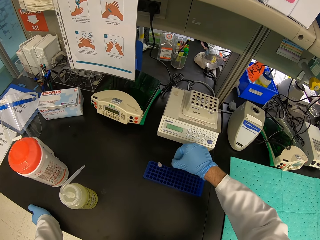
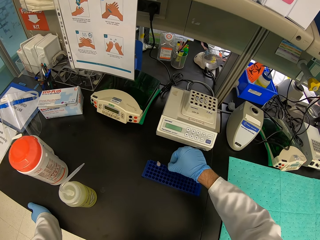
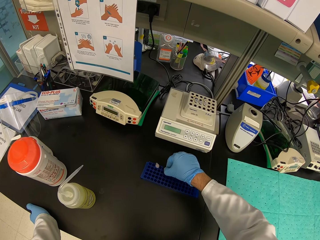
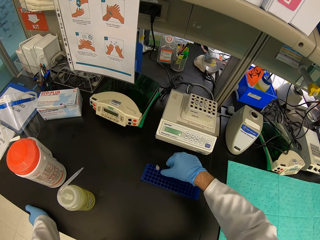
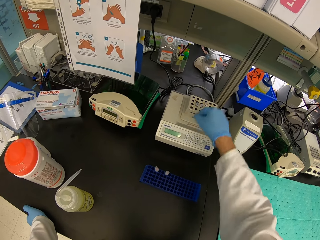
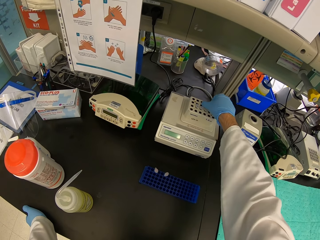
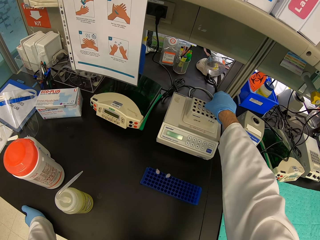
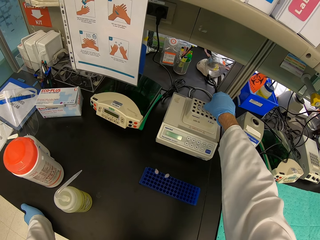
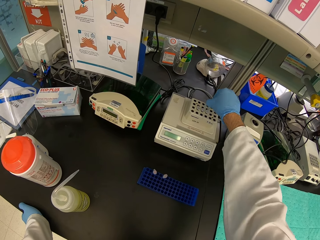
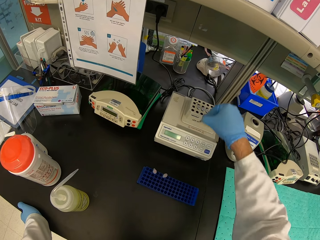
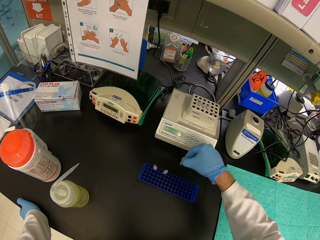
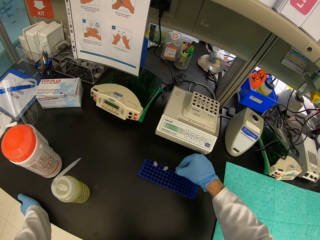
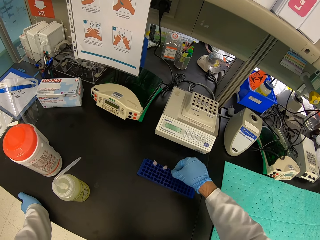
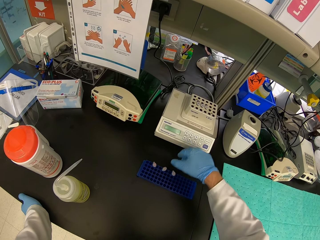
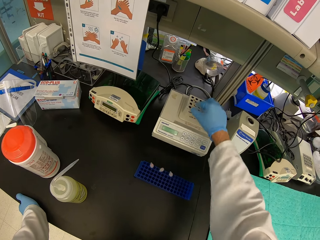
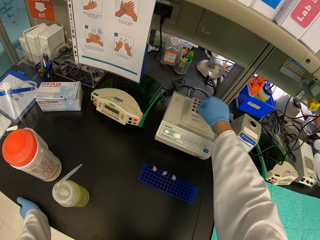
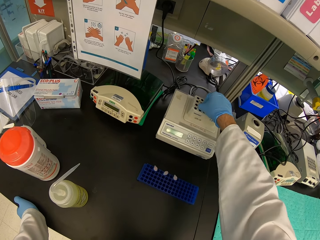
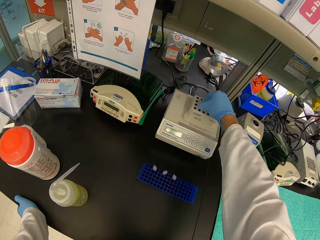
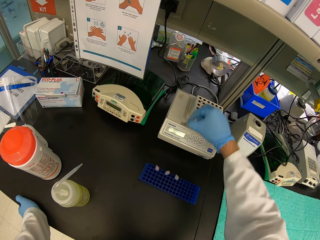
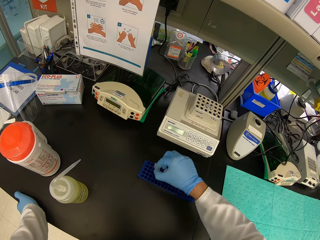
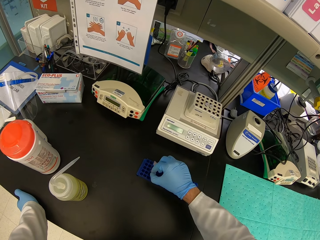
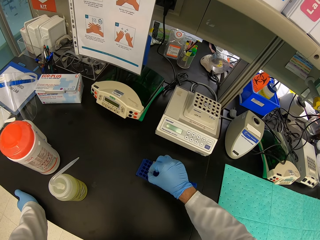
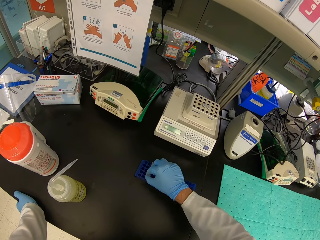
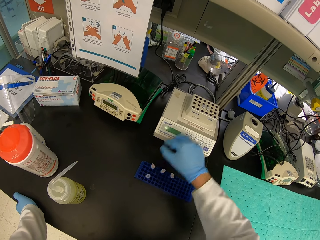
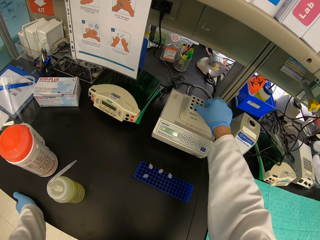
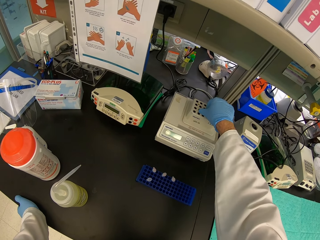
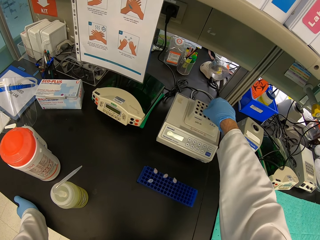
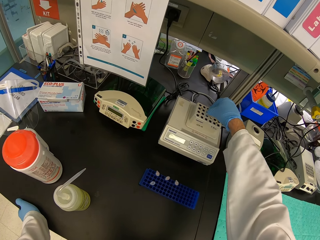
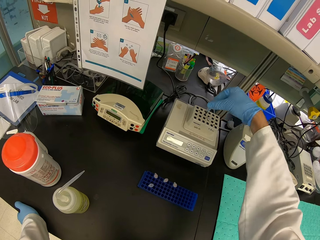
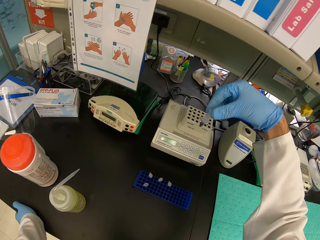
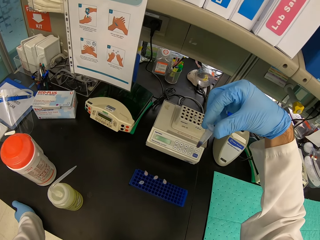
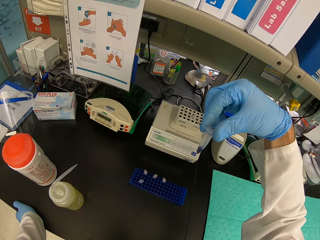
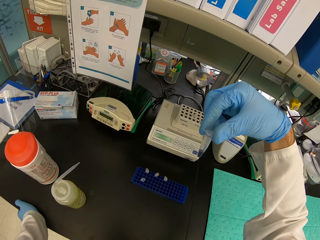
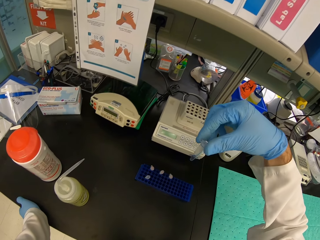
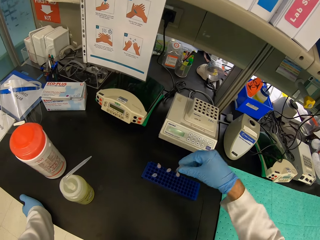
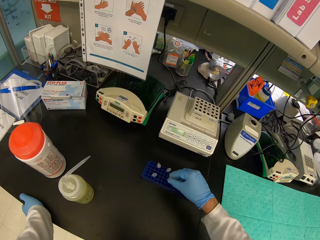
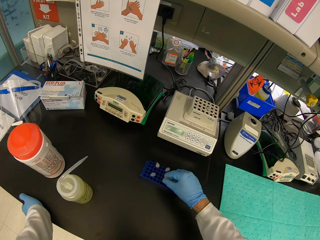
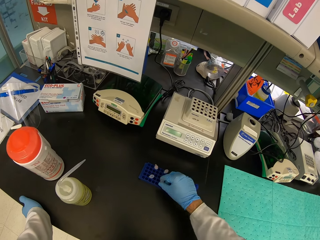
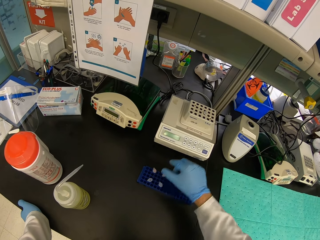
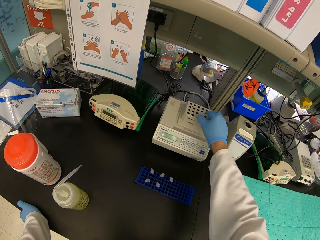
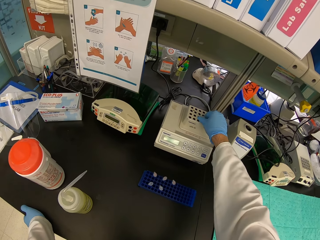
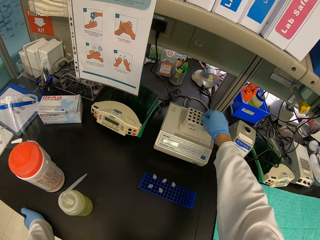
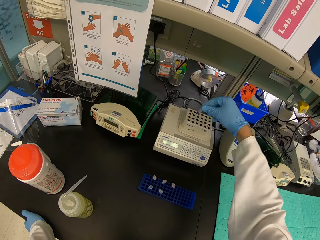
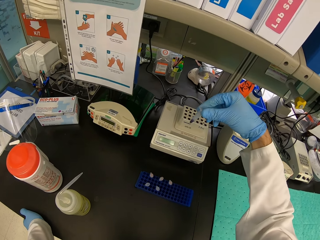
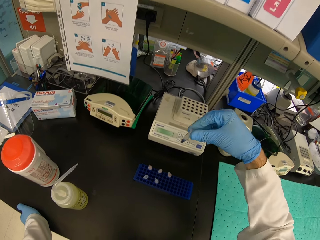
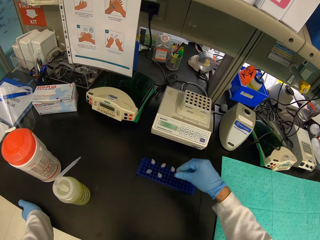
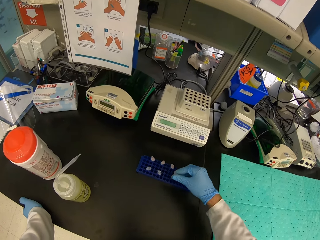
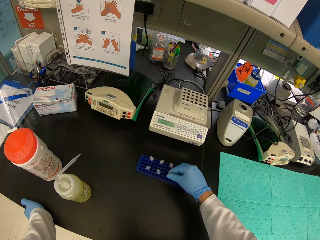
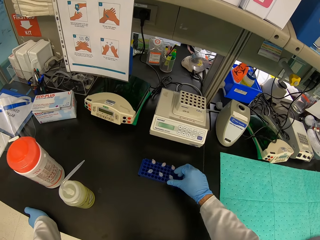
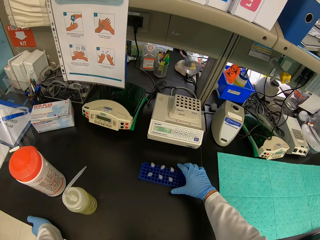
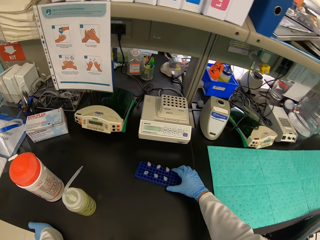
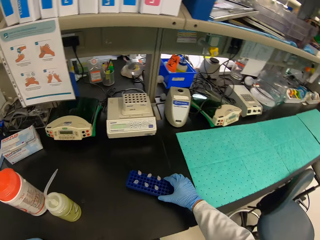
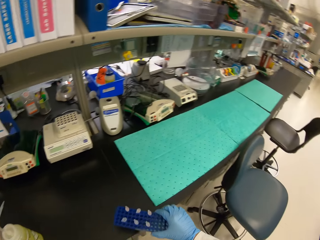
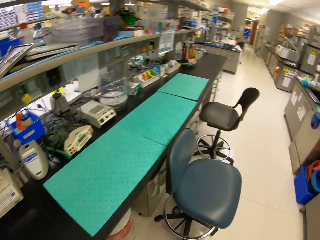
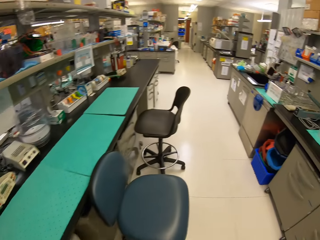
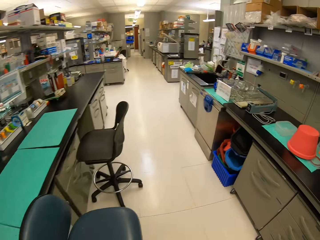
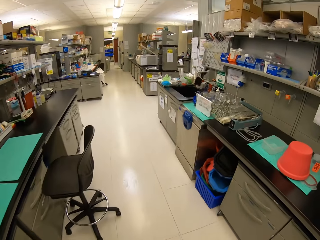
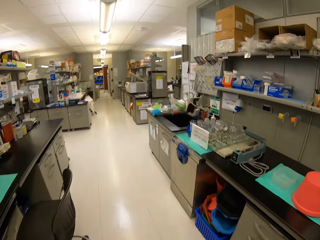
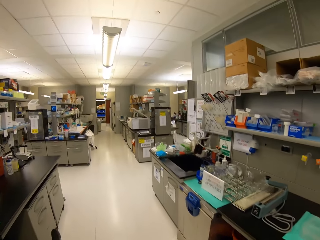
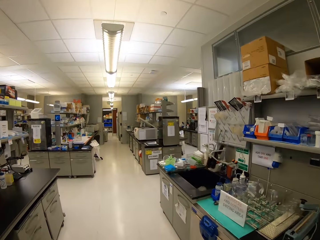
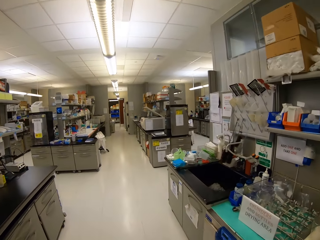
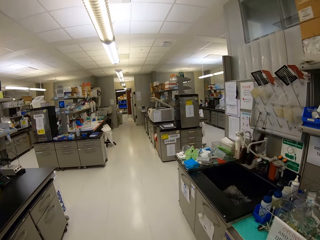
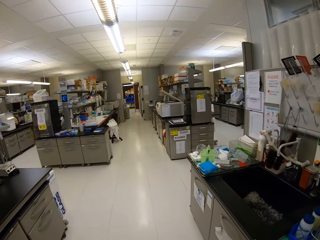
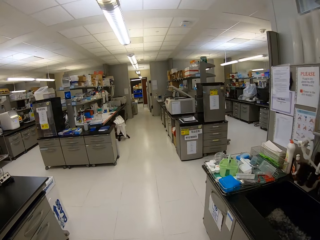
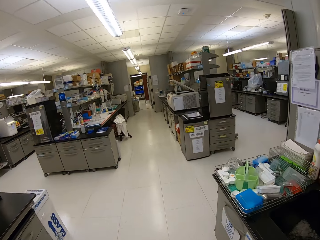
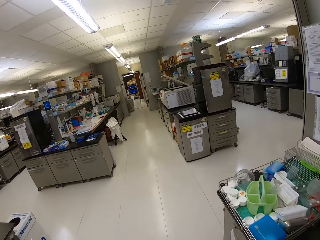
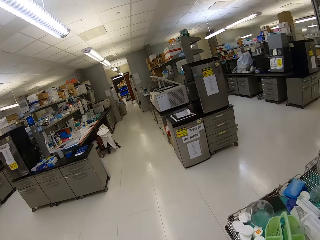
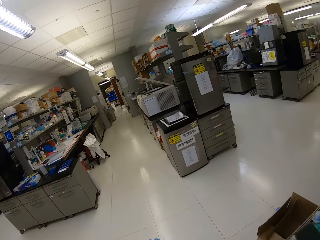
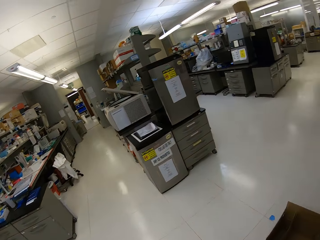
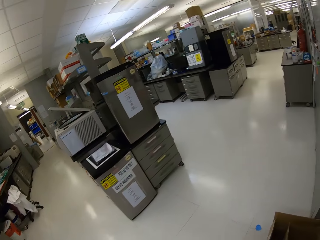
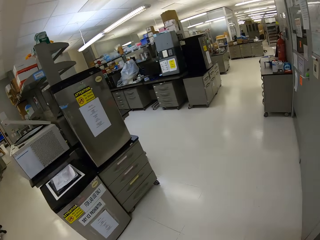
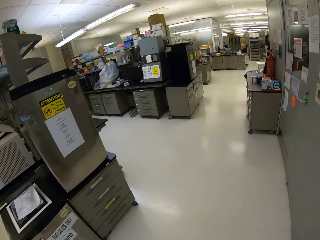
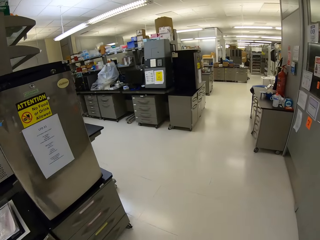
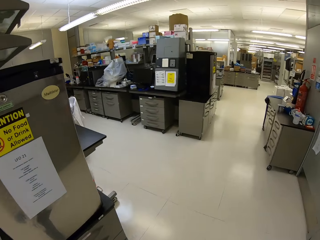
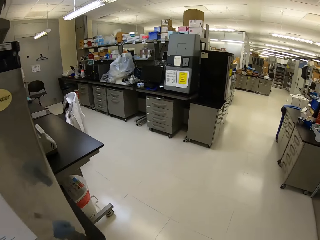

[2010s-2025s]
The camera wearer places the eppendorf tube in the test rack. They pick up the eppendorf tube in the thermomixer. They place the eppendorf tube in the test rack. They pick up the eppendorf tube in the thermomixer. They place the eppendorf tube in the test rack. They pick up the eppendorf tube in the thermomixer. They look at the eppendorf tube. They place the eppendorf tube in the test rack. They pick up the eppendorf tube in the thermomixer. They place the eppendorf tube in the test rack. They pick up the test tube rack. They walk around.

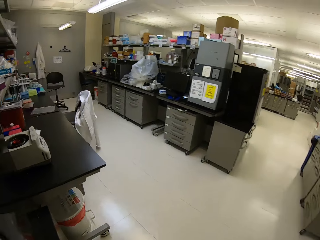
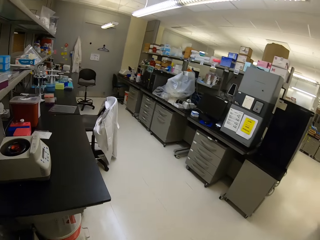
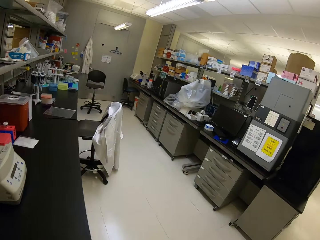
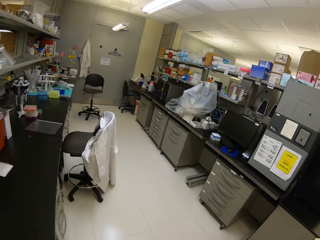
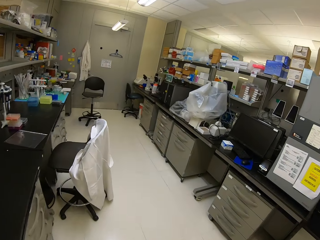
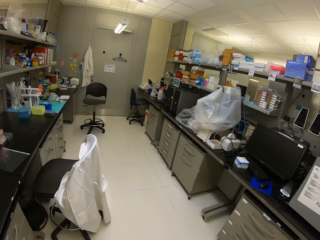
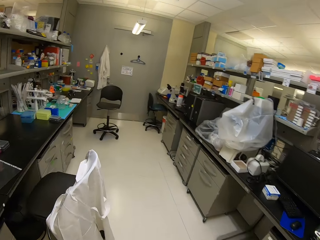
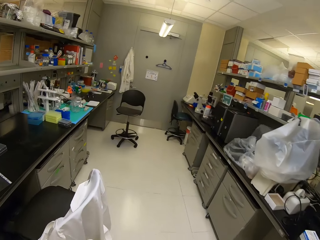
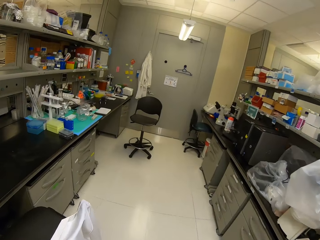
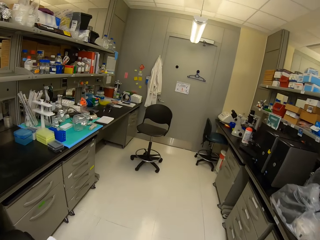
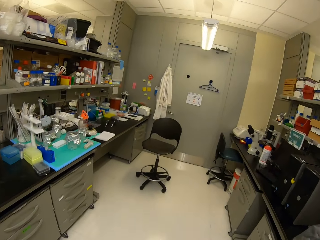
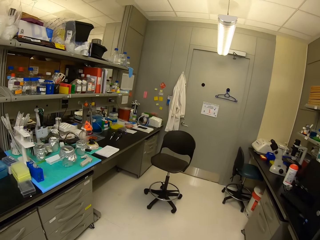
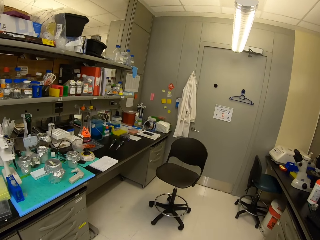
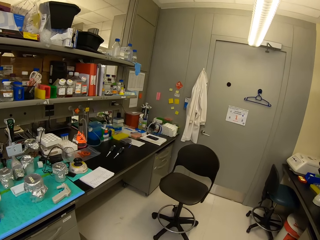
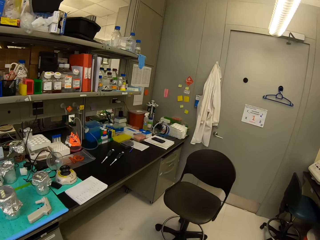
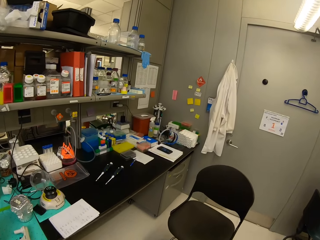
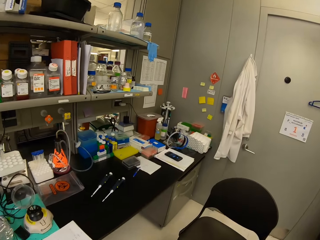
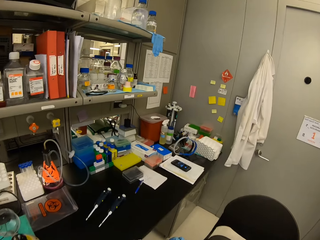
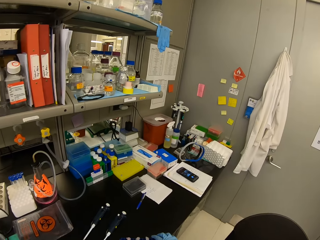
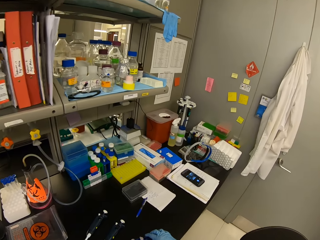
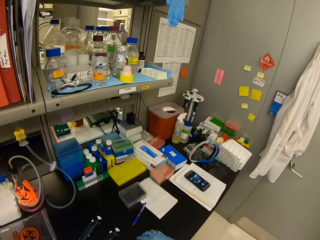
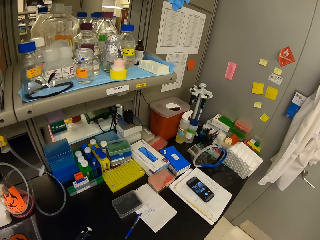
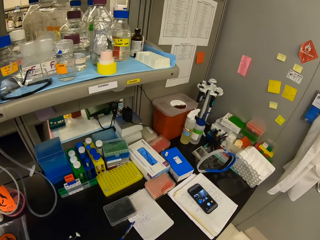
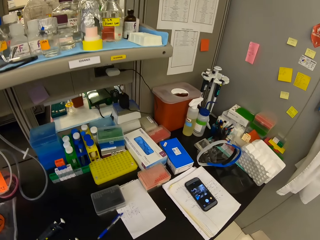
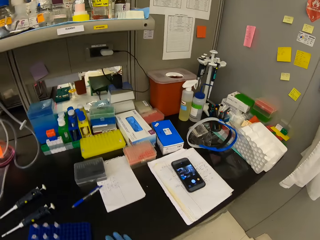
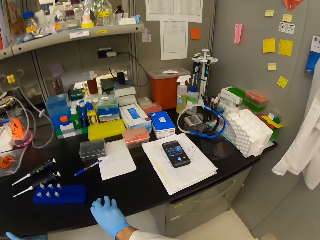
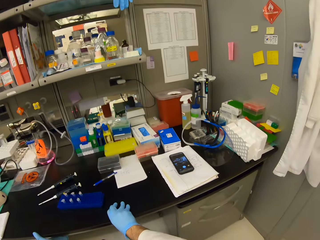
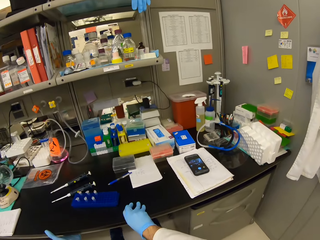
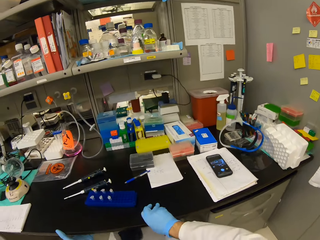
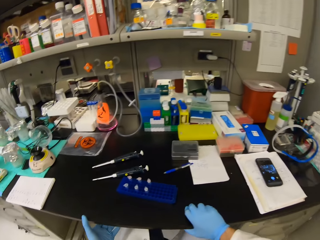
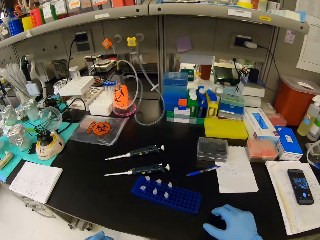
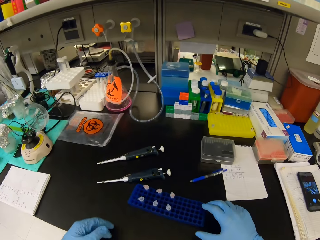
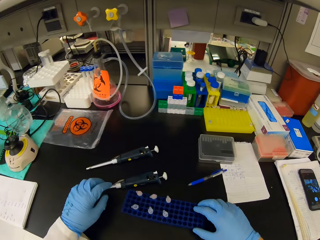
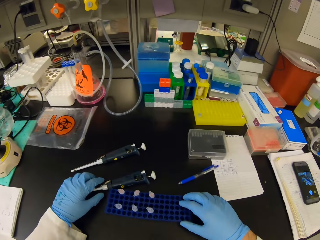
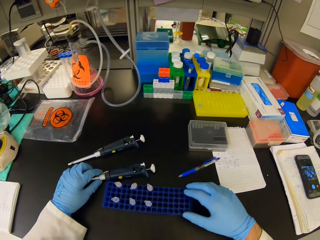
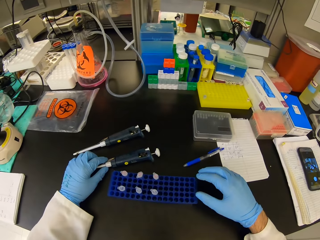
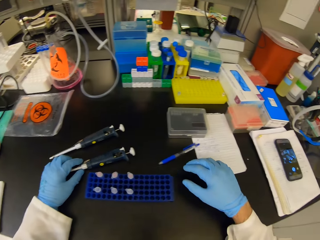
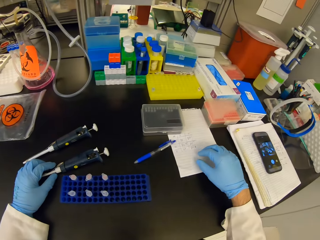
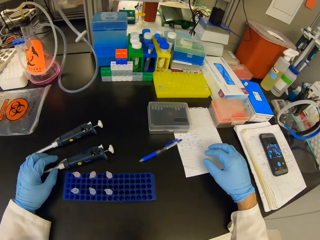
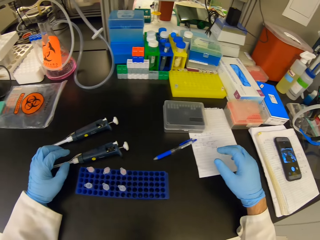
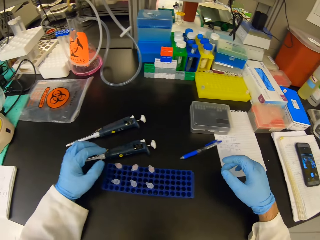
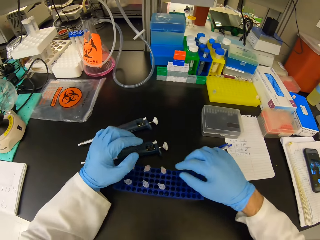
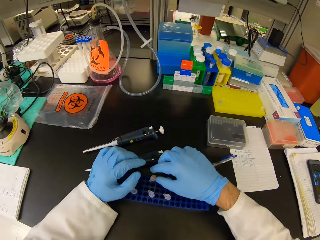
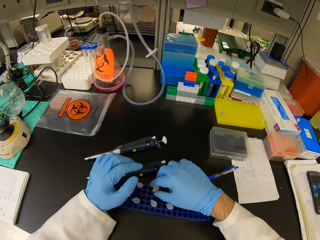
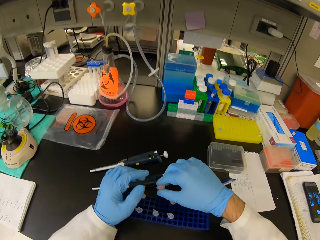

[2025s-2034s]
The camera wearer places the test tube rack on the table. They sit on the chair. They look around. They squeeze a blue container with needle seals on the table. They move a syringe and the test tube rack. They squeeze the syringe on the table.
